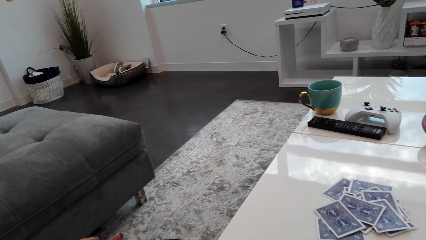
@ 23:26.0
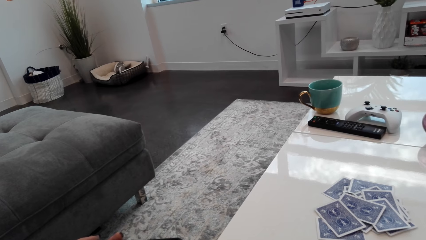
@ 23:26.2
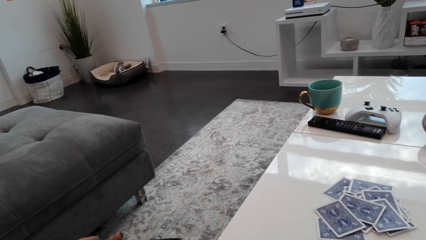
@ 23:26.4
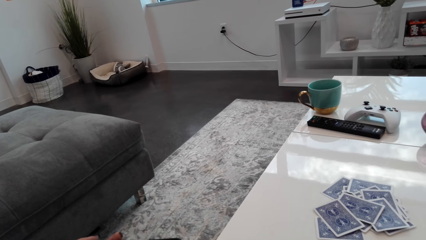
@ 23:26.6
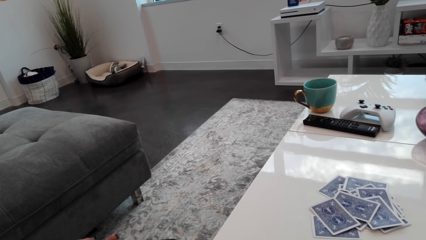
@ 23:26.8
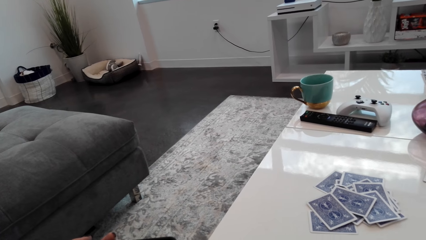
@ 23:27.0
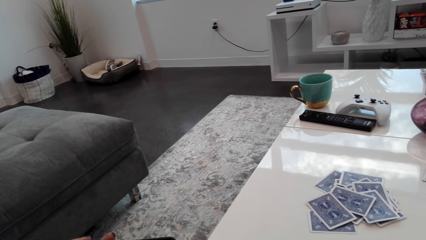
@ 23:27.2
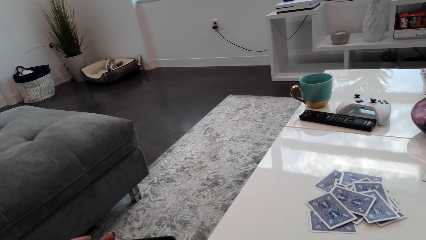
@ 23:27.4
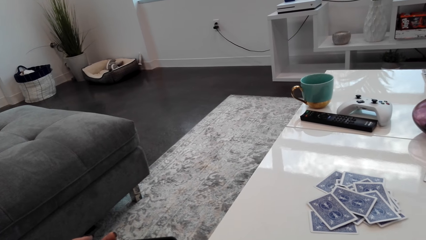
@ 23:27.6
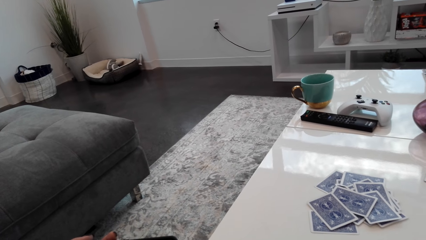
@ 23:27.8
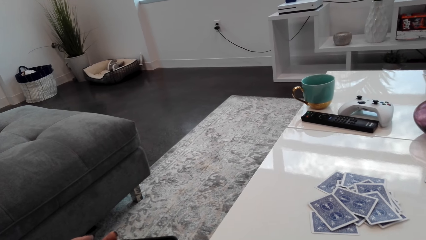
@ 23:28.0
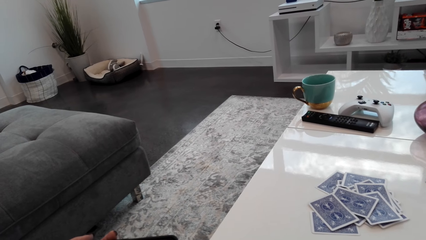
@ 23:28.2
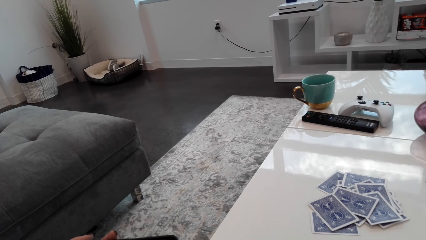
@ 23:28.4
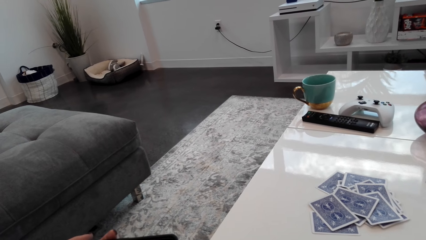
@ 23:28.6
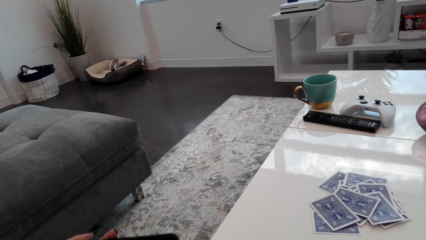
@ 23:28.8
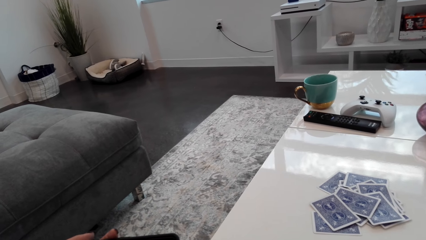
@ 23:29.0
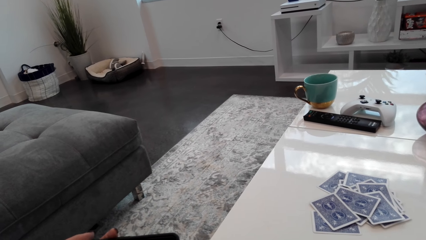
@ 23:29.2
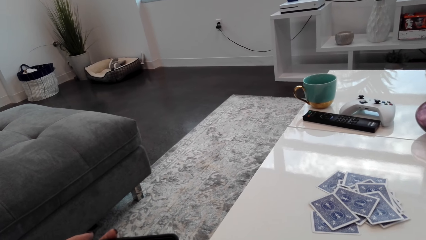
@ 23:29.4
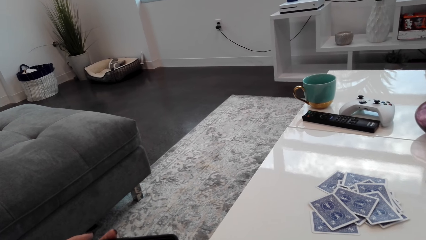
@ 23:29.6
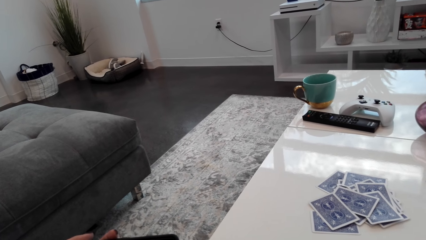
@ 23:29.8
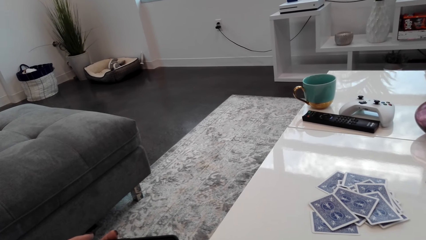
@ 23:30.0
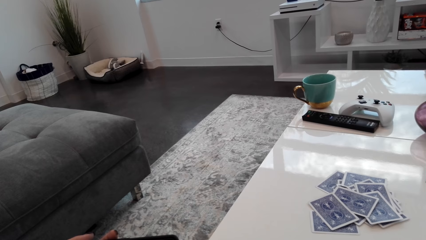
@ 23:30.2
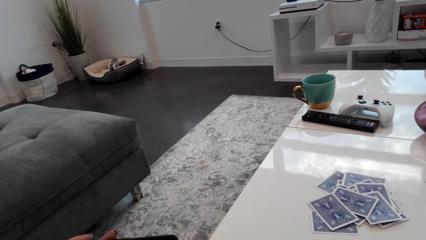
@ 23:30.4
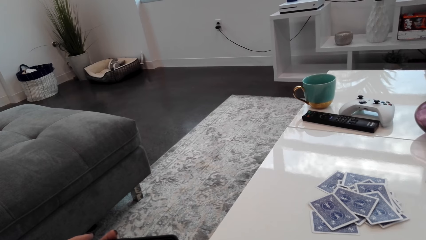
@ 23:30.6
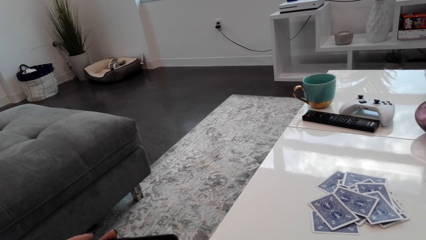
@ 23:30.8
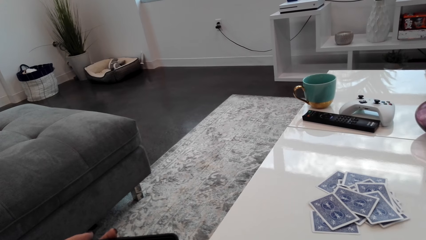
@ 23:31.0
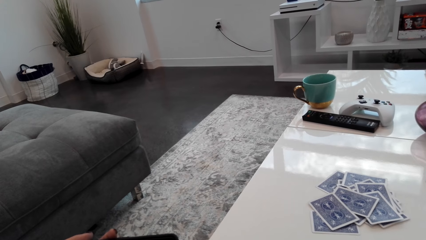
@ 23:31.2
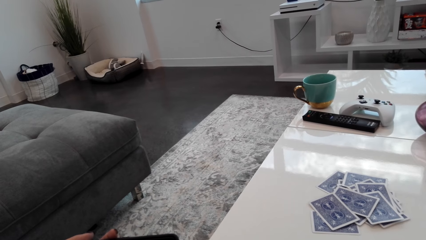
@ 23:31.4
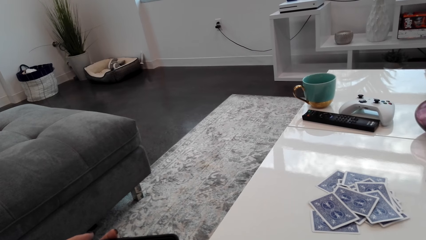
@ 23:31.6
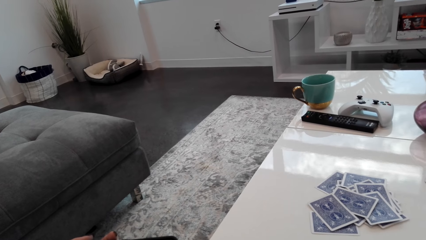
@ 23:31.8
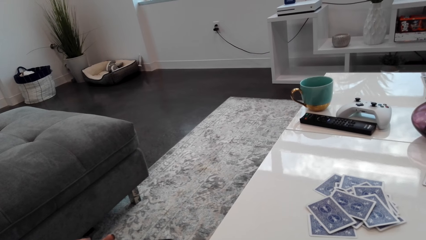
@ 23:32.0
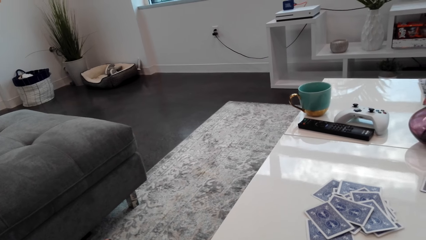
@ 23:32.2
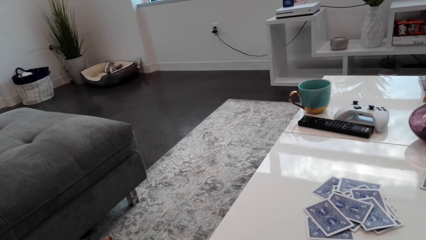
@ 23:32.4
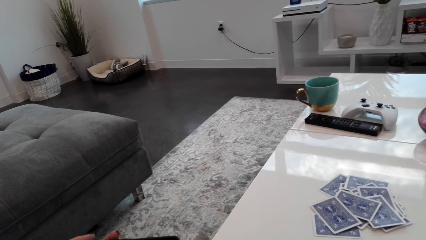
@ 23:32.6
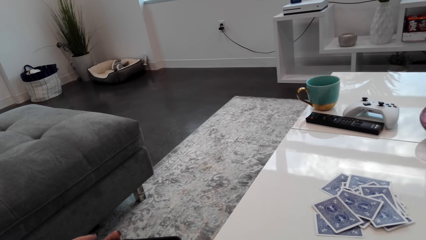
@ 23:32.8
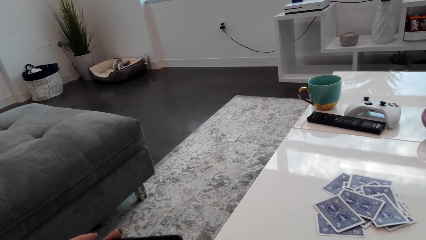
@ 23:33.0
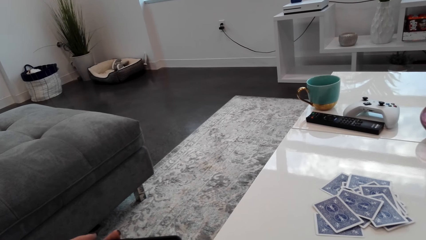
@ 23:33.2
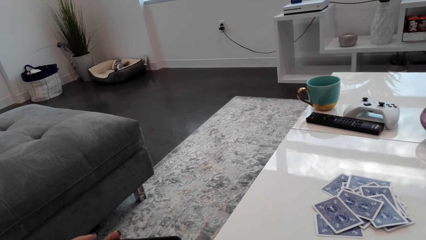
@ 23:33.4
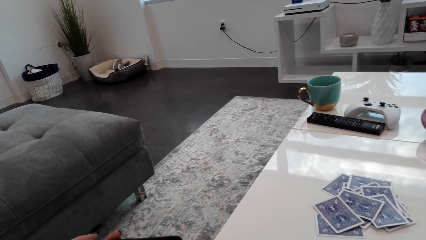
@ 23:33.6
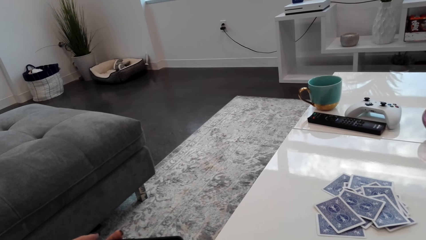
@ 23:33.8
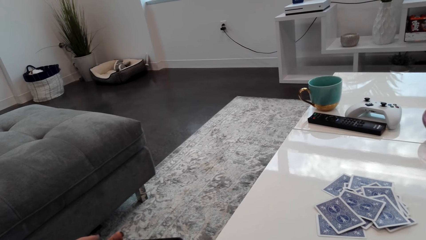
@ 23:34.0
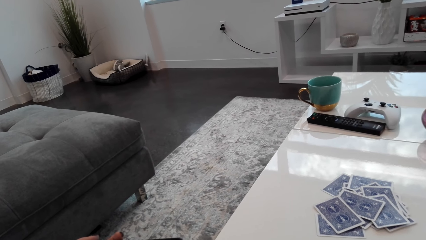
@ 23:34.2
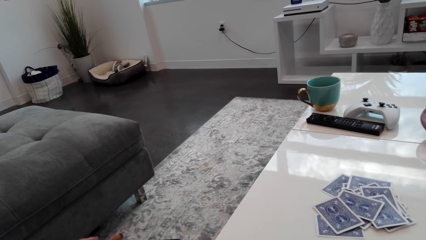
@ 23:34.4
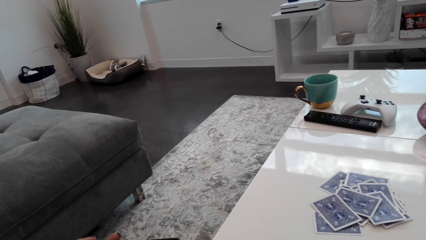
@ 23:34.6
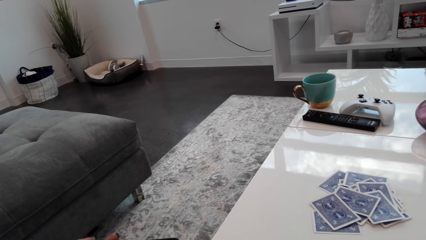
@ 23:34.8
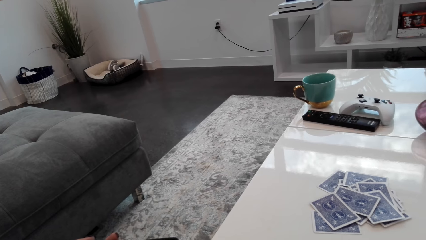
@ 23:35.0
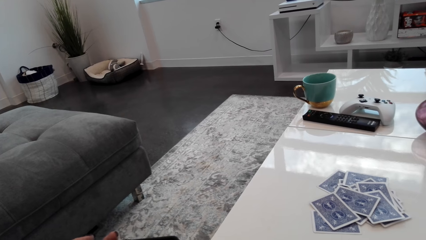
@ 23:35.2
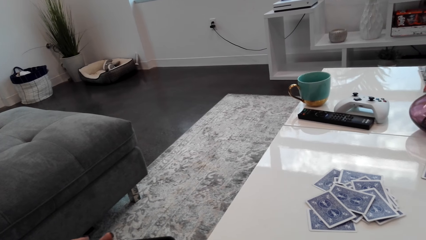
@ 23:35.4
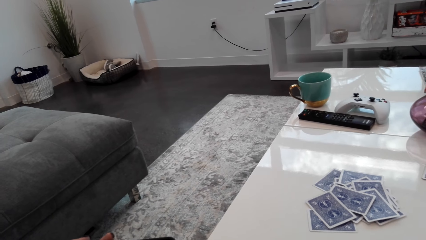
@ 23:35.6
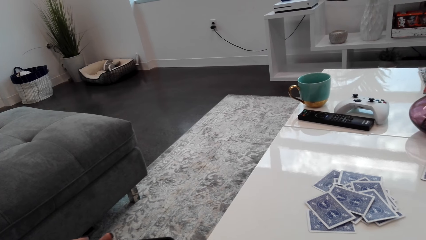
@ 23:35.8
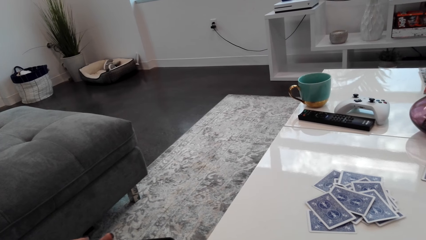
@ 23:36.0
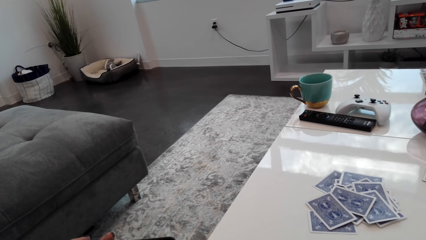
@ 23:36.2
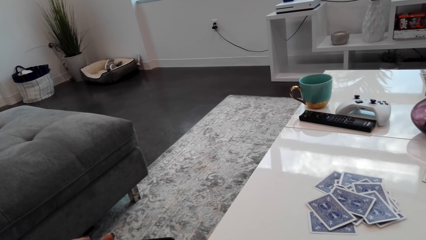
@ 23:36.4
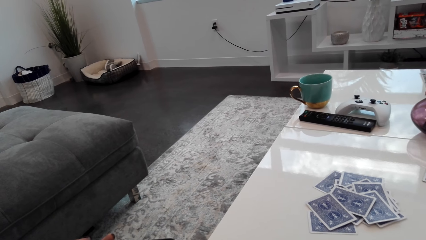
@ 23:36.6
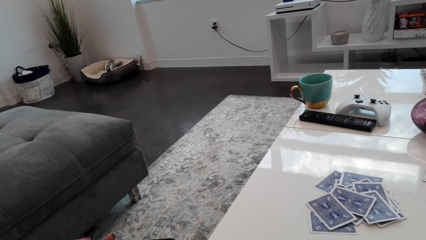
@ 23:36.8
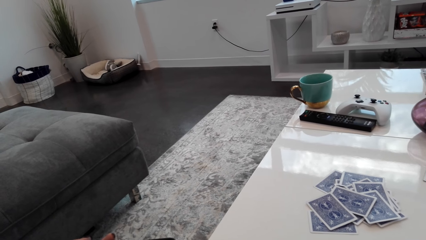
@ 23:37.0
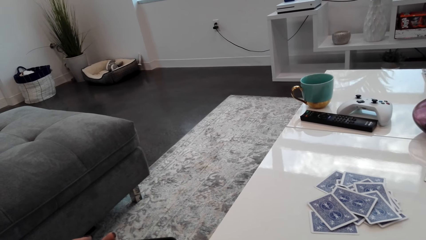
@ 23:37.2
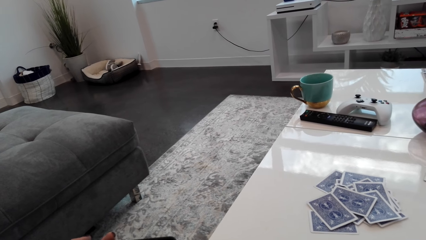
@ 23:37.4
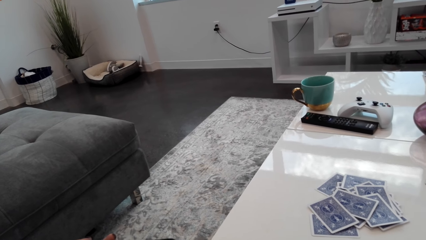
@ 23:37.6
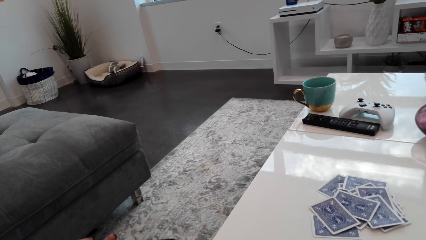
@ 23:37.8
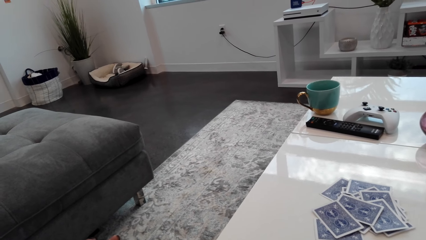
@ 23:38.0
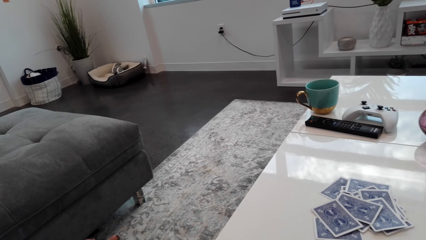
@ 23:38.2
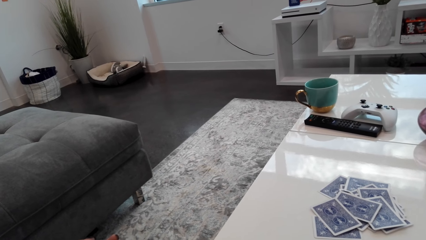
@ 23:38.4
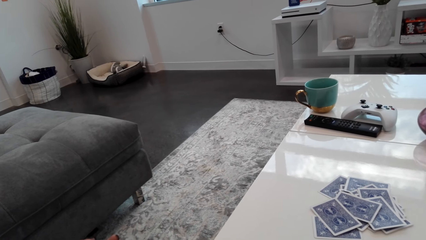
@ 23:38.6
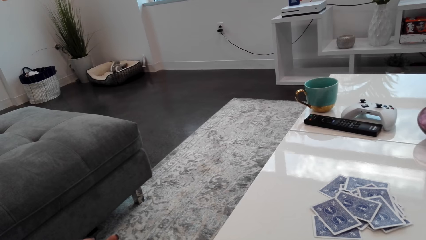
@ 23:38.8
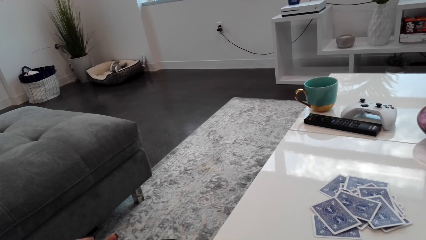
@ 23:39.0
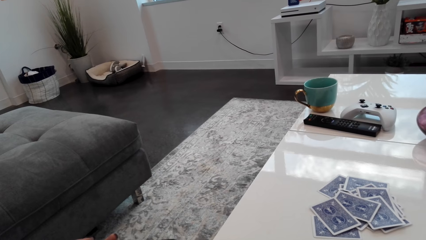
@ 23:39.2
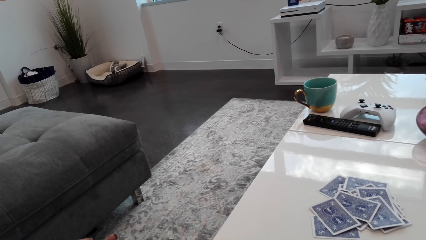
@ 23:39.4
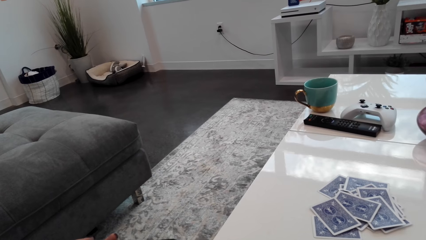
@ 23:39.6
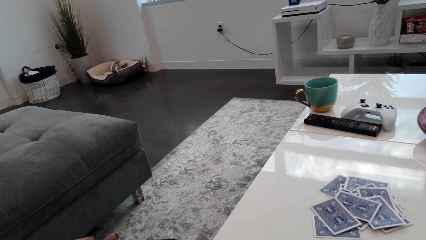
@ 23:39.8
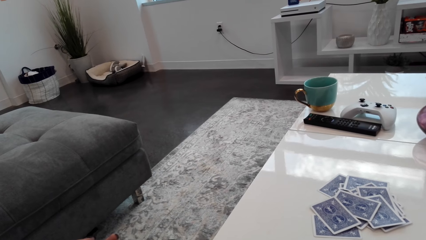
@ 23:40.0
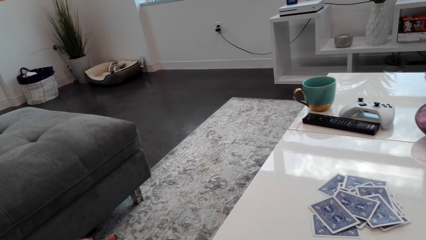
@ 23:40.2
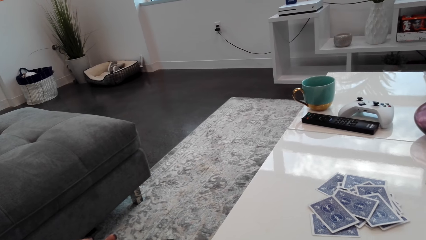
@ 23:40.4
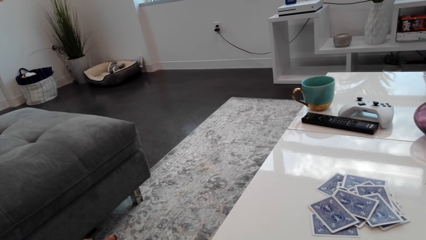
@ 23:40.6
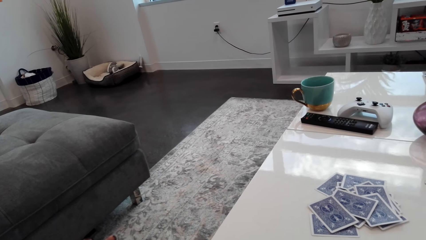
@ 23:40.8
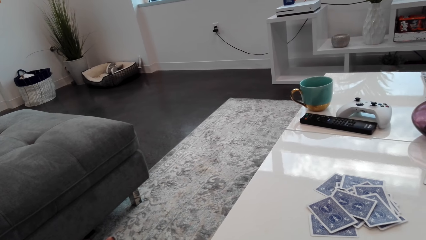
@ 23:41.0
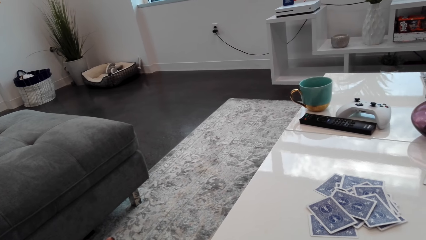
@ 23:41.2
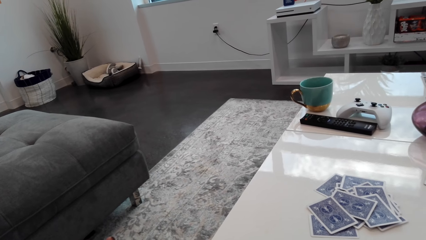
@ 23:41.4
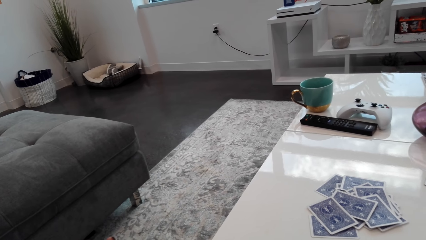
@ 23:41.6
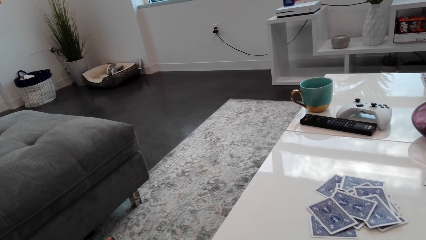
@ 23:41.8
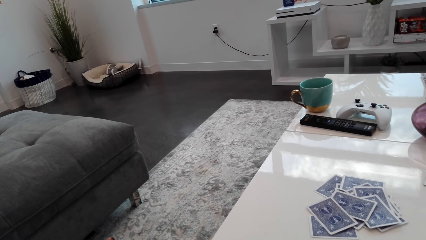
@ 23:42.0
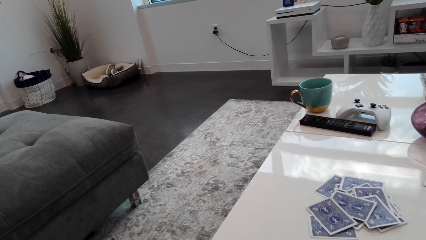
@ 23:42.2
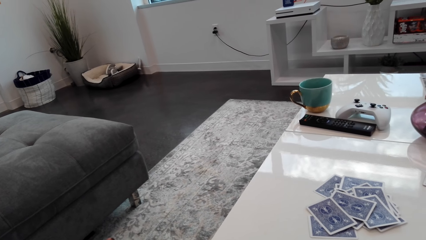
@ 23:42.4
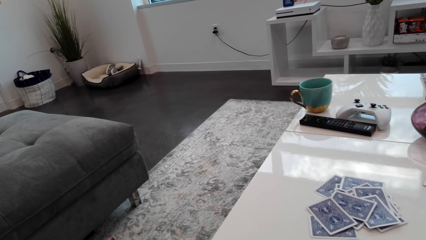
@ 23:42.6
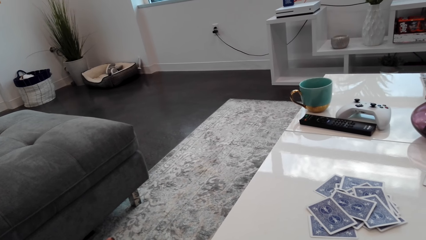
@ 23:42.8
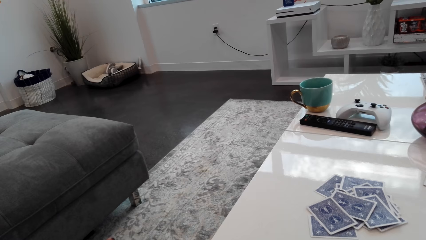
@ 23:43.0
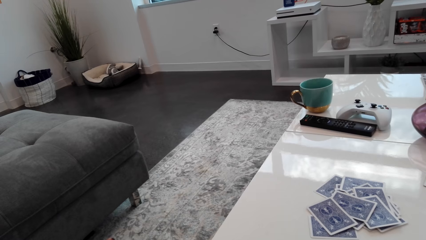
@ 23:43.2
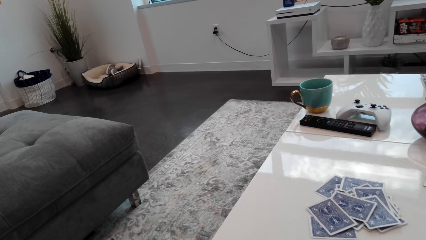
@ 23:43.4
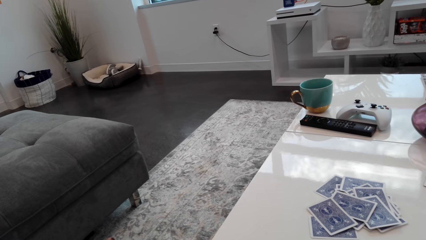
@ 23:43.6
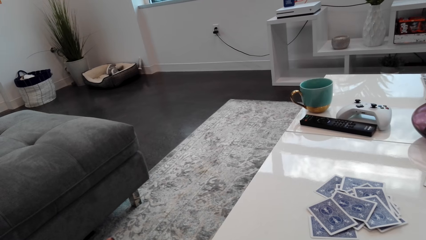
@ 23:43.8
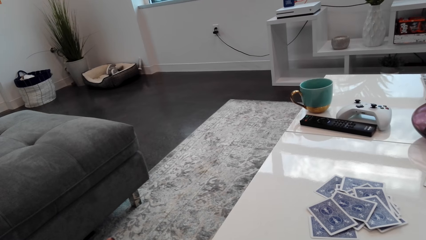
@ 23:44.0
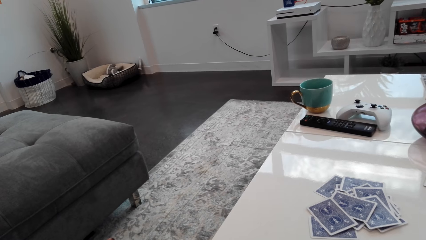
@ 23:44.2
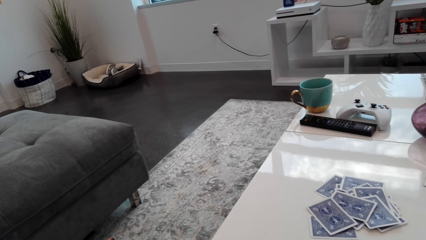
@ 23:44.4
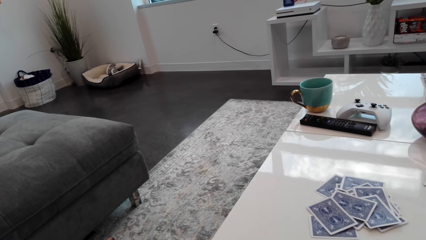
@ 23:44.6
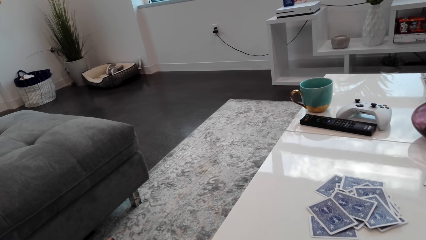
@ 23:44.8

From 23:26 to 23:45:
The camera wearer is watching.
